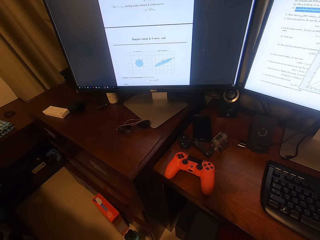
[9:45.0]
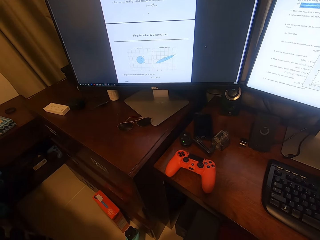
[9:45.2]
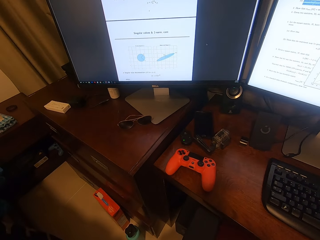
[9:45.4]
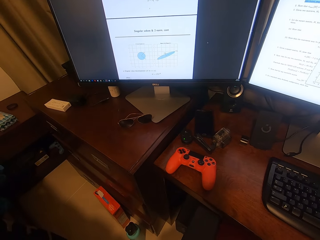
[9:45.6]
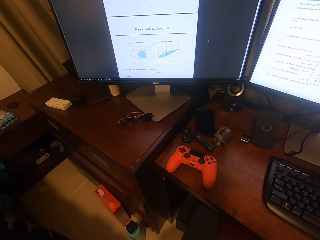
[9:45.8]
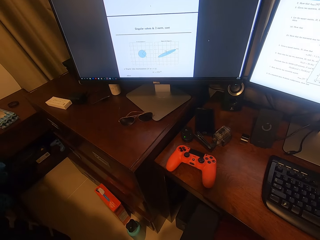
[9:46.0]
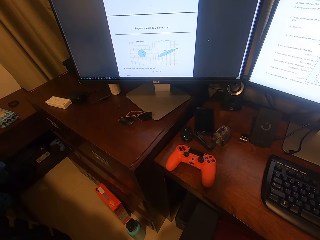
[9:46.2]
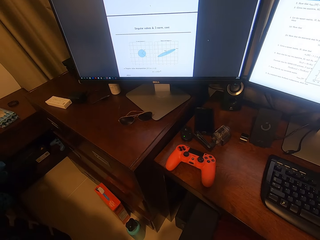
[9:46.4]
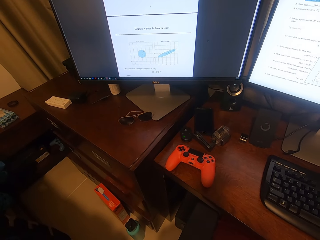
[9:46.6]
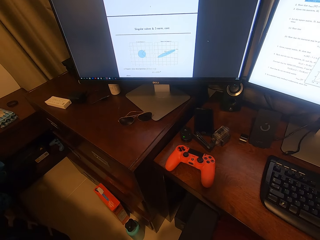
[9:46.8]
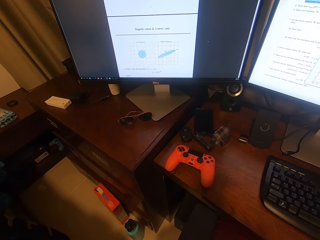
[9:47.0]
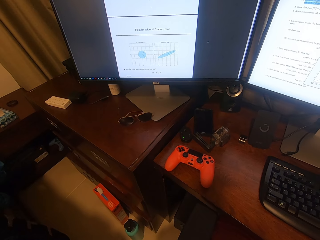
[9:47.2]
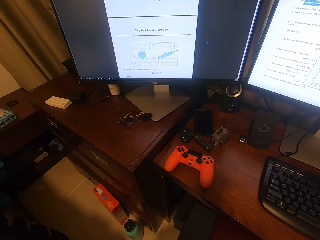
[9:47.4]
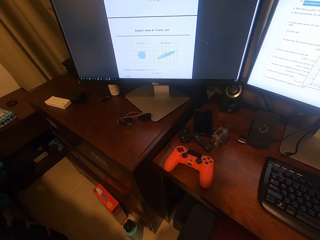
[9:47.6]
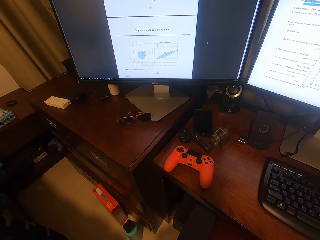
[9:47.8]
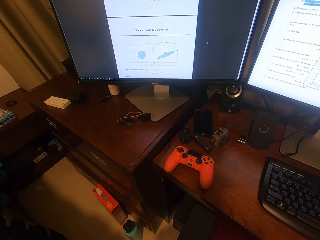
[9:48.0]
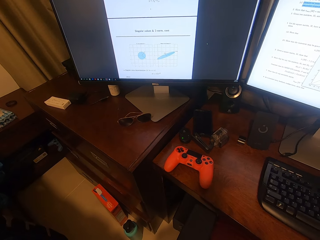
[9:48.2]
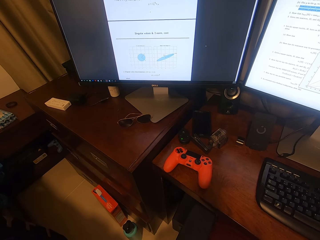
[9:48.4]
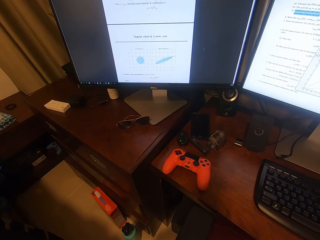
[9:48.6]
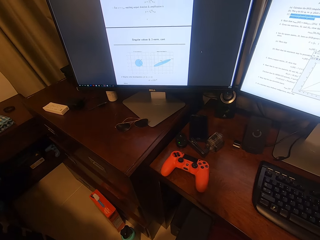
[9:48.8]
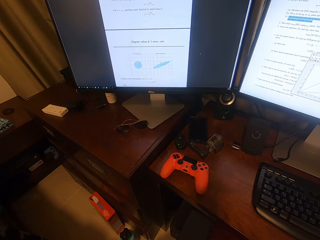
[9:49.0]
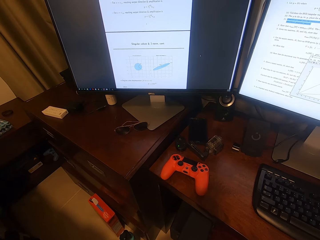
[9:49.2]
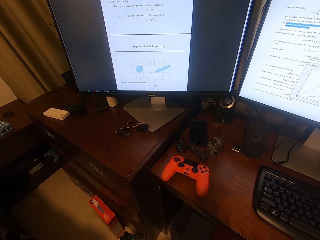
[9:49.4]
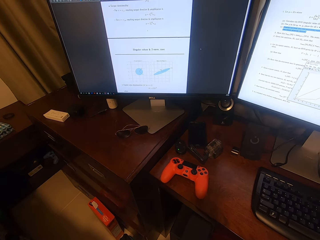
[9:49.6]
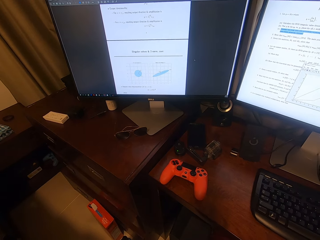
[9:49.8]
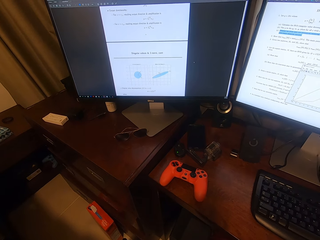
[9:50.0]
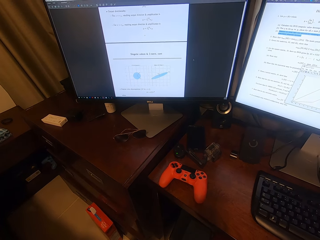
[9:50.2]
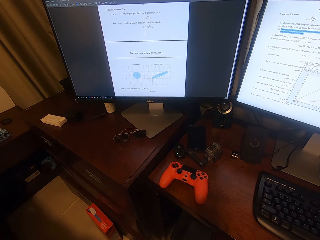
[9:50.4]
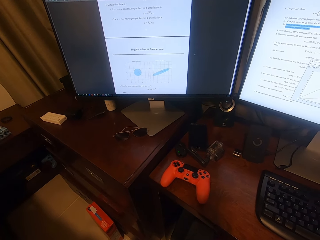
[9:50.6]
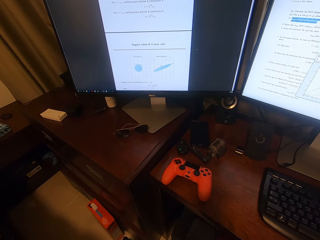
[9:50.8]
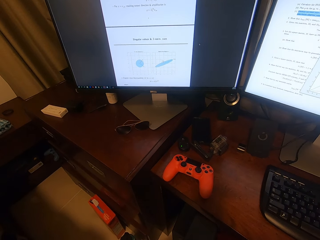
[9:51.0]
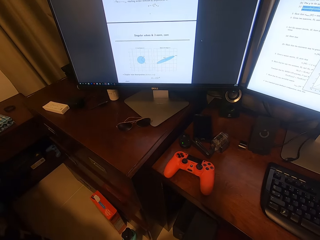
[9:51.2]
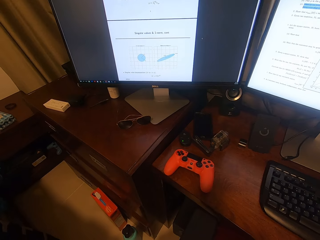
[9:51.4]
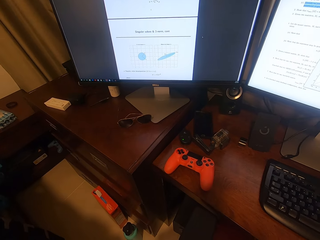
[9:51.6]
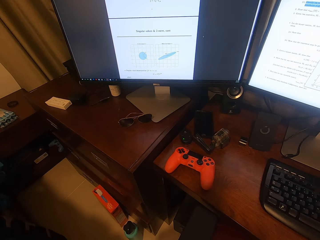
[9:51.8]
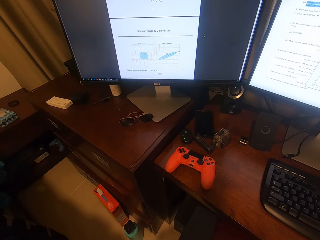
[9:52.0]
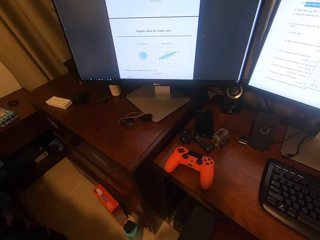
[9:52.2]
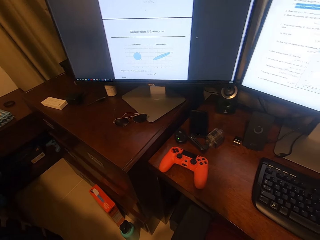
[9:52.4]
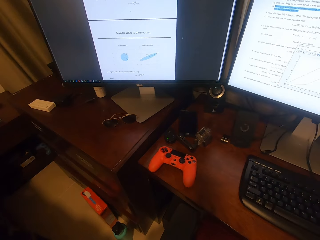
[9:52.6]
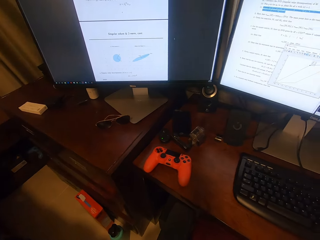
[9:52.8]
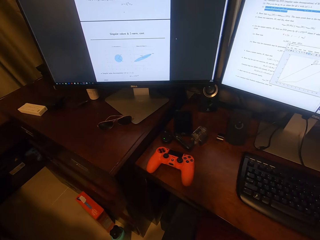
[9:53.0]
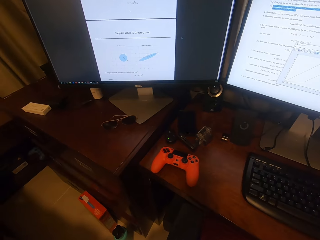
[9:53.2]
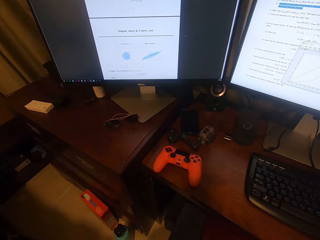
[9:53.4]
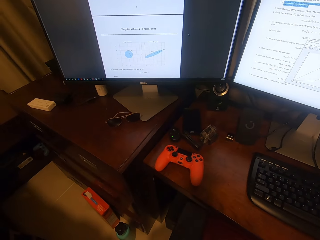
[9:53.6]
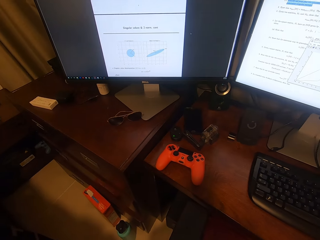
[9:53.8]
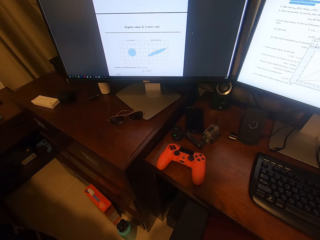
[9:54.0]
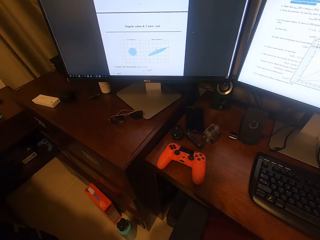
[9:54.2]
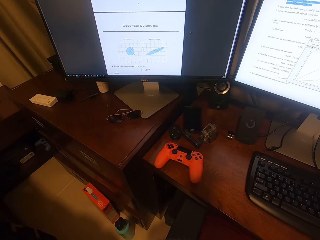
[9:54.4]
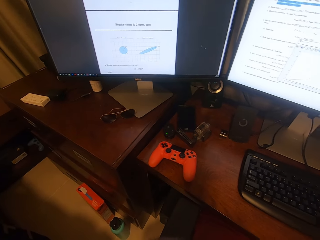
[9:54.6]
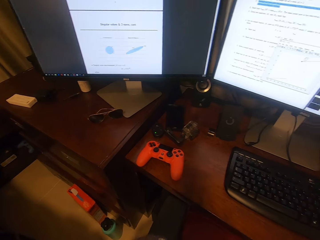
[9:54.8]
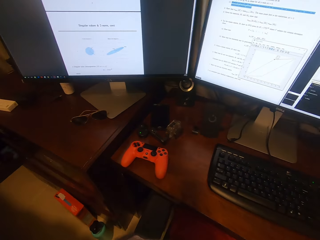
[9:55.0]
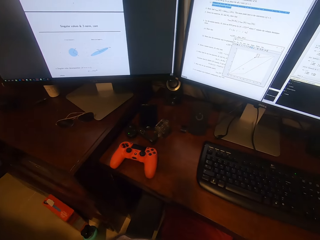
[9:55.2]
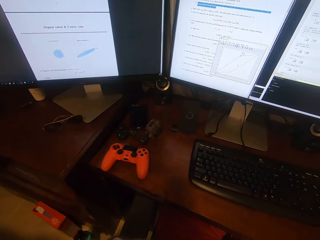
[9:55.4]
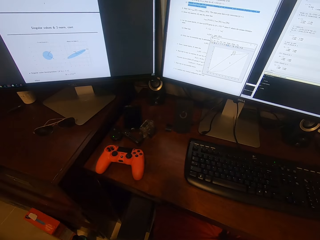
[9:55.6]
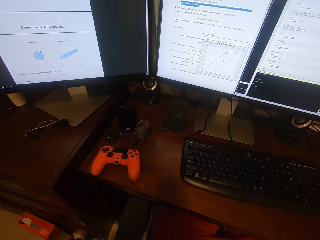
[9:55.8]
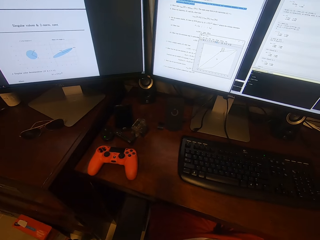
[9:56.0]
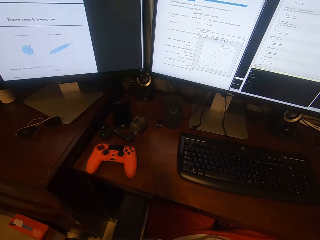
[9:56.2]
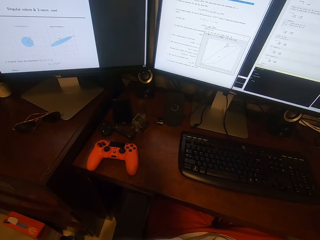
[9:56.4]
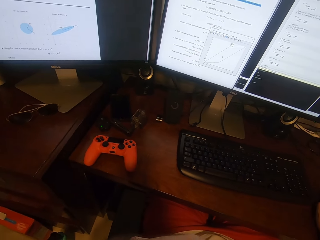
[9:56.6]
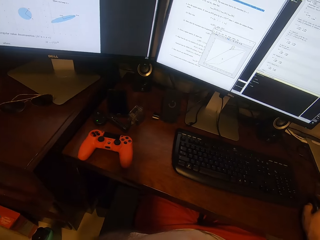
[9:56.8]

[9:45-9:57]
The camera wearer looks at the monitor.

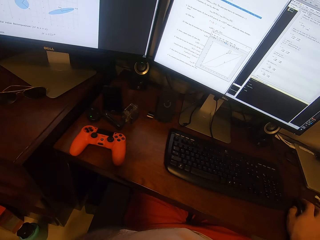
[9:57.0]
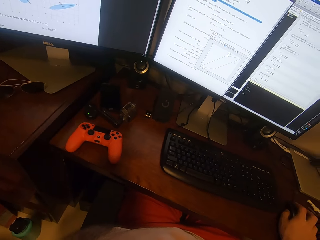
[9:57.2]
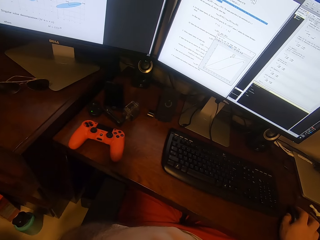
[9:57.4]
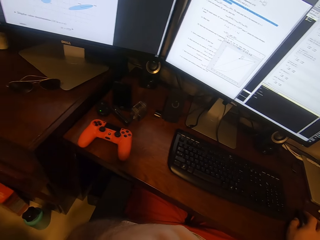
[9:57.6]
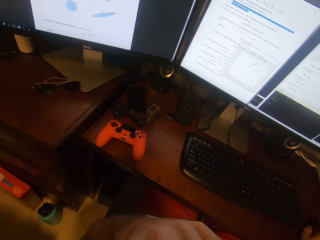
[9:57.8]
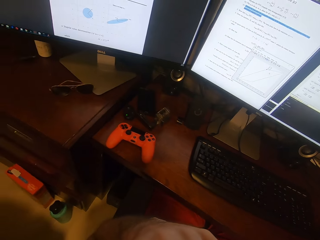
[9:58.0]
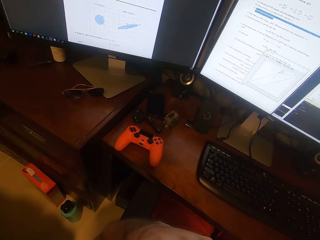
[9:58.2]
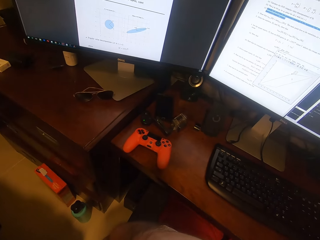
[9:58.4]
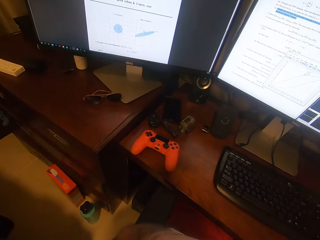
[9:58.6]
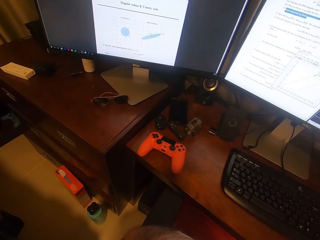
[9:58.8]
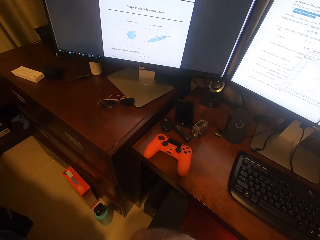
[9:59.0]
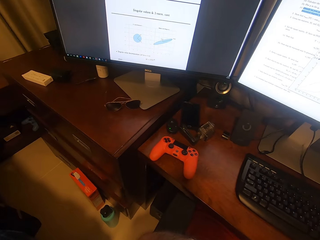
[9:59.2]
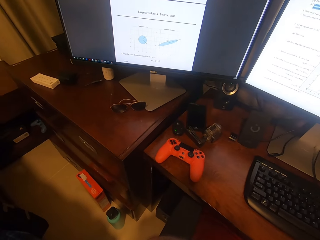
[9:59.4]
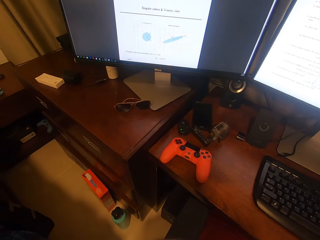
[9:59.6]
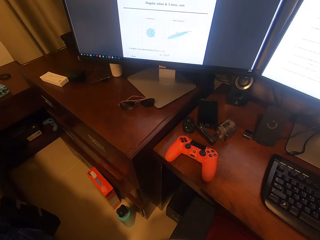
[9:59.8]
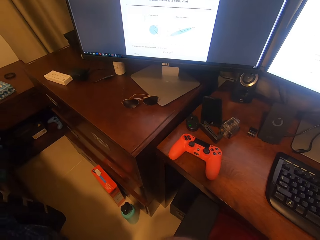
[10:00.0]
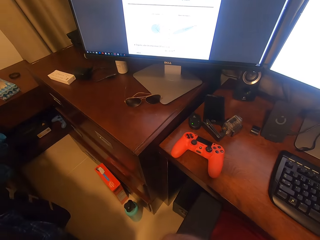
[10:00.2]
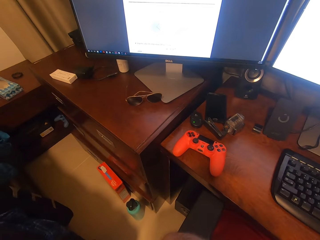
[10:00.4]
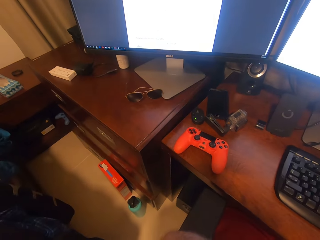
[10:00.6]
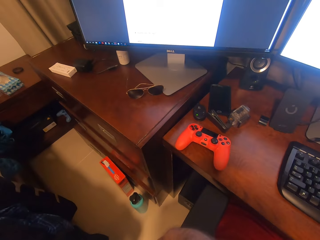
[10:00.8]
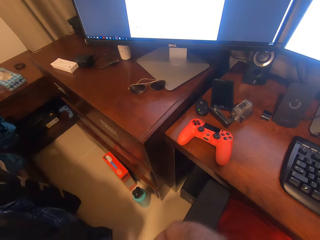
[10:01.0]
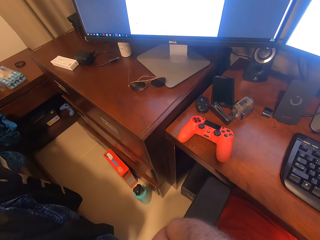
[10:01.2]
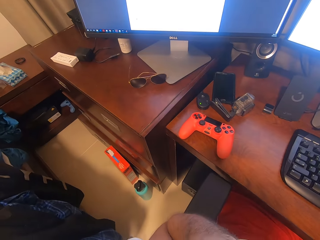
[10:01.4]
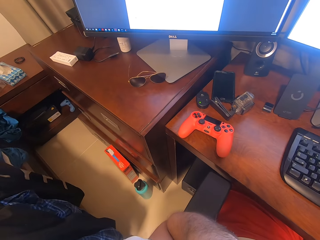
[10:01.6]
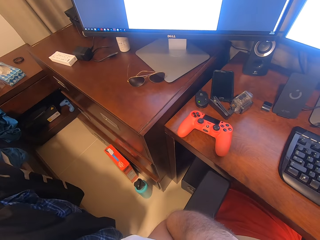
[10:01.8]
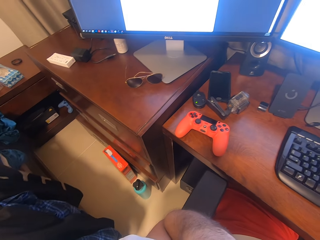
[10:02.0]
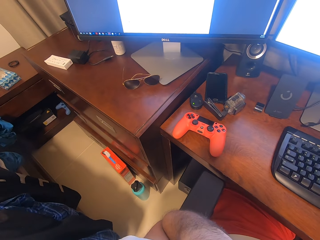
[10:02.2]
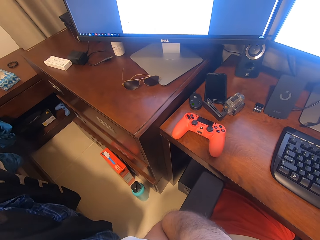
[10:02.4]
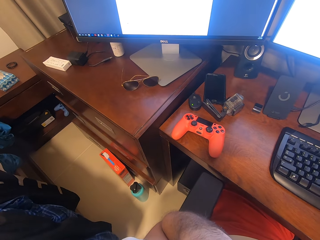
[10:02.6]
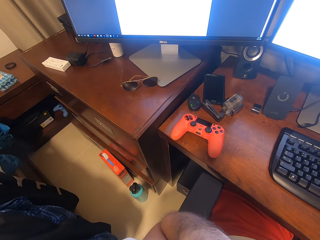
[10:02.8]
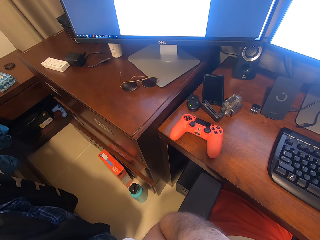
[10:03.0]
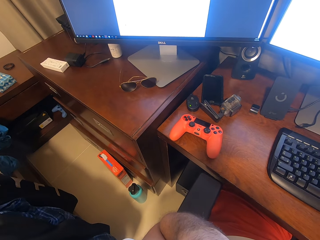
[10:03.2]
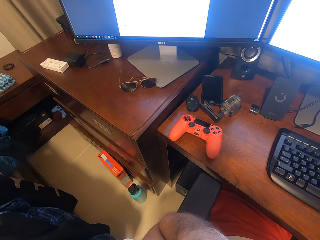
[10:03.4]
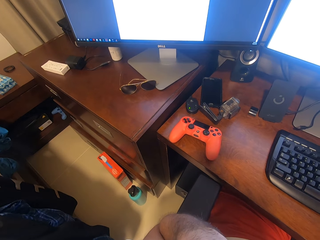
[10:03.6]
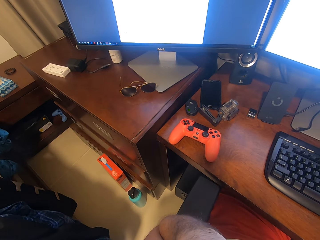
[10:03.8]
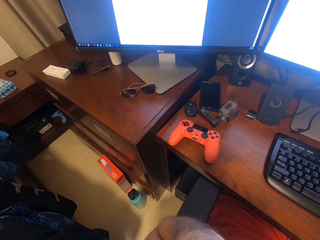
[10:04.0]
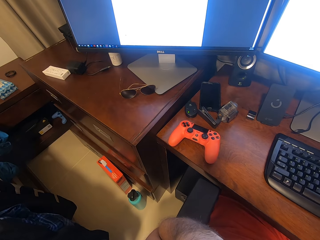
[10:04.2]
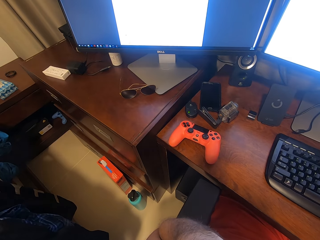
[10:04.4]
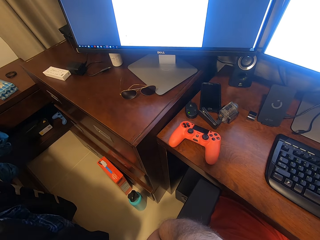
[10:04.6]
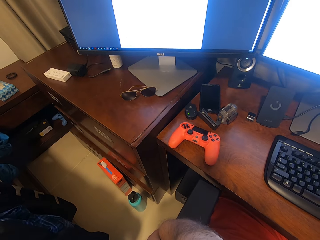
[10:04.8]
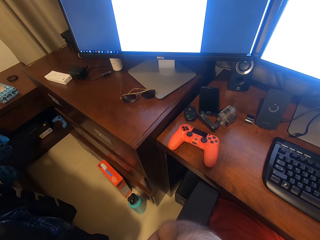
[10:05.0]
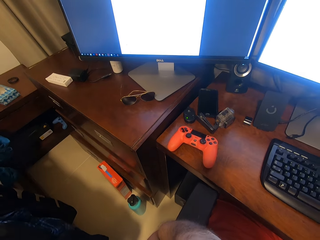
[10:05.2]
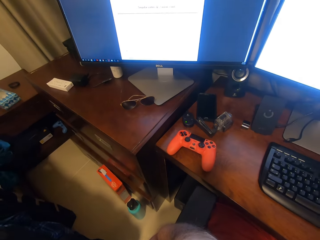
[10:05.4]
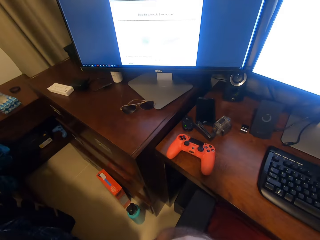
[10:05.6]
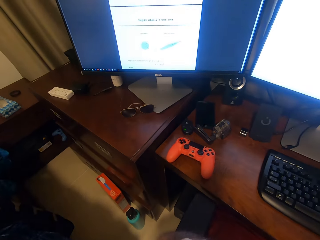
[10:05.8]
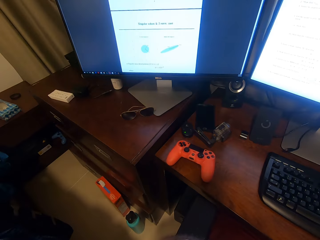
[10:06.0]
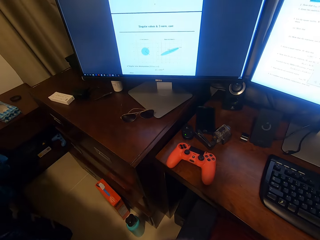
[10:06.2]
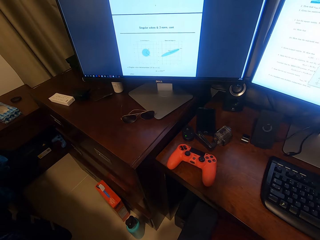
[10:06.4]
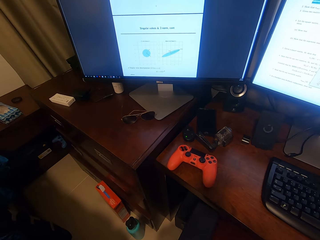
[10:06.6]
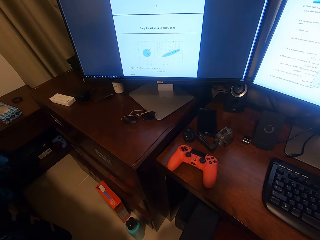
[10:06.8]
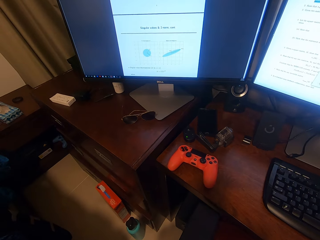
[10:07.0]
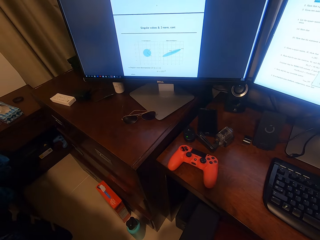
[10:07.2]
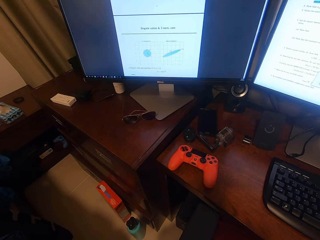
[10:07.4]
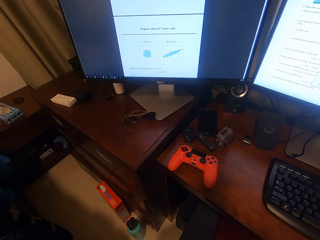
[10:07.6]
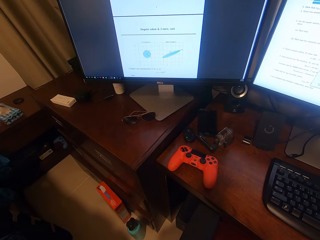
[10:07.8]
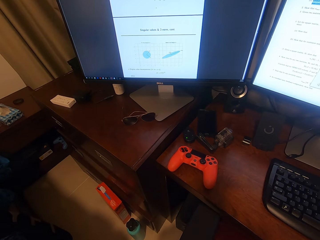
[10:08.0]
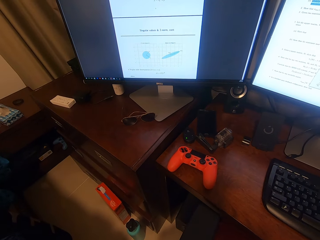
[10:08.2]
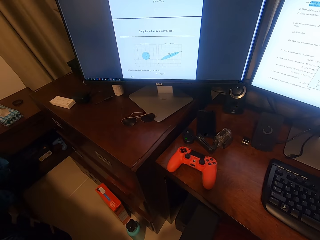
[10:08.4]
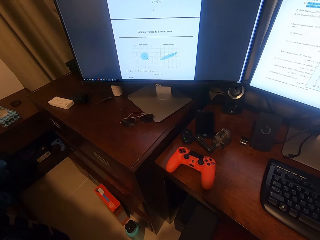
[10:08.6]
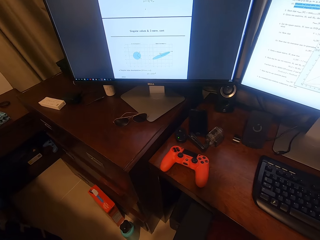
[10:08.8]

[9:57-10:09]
The camera wearer looks at the monitor.
